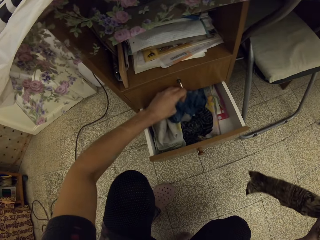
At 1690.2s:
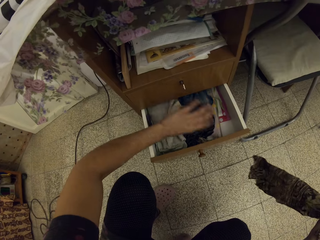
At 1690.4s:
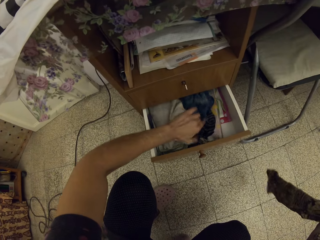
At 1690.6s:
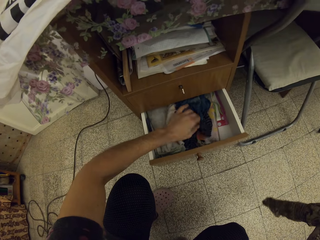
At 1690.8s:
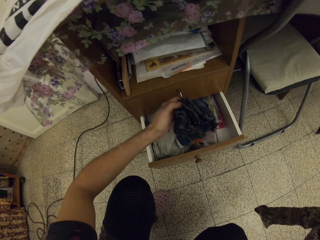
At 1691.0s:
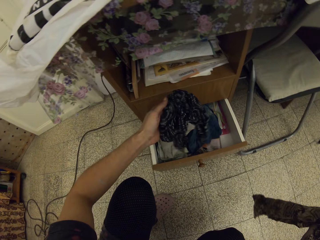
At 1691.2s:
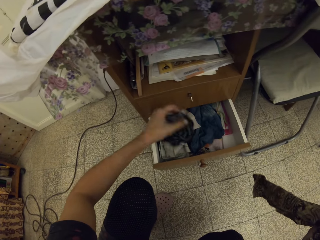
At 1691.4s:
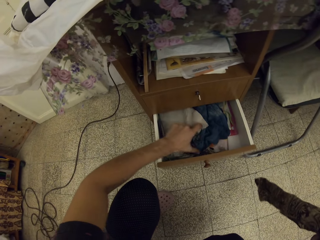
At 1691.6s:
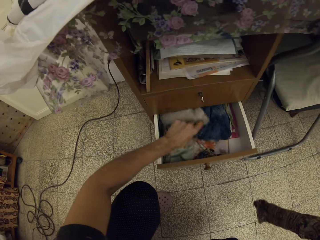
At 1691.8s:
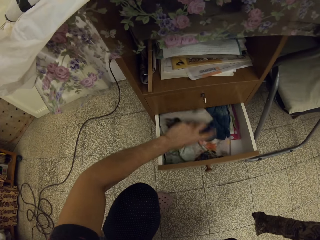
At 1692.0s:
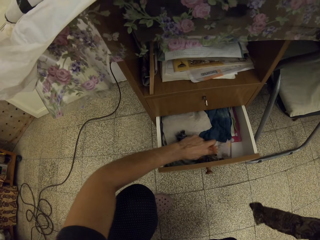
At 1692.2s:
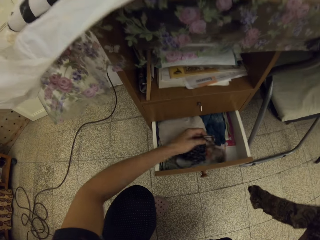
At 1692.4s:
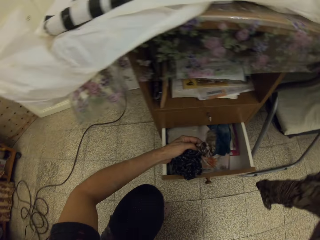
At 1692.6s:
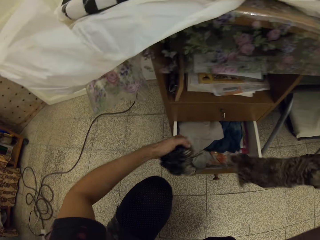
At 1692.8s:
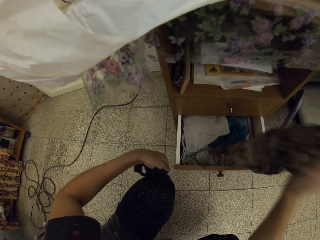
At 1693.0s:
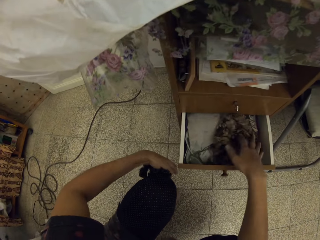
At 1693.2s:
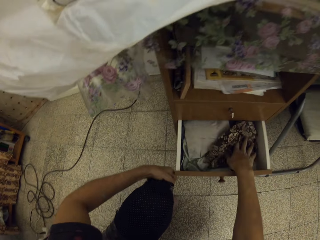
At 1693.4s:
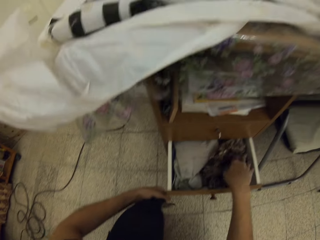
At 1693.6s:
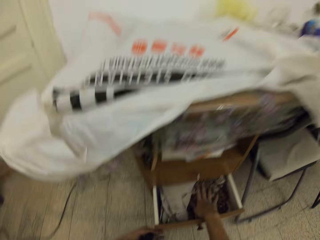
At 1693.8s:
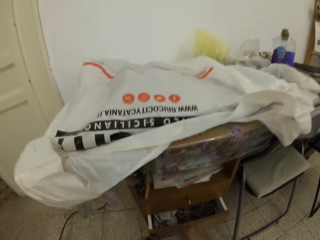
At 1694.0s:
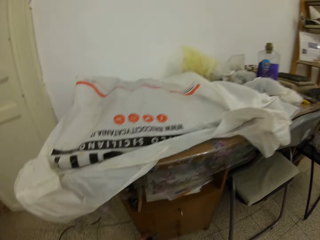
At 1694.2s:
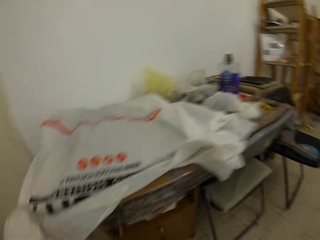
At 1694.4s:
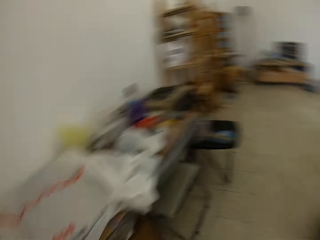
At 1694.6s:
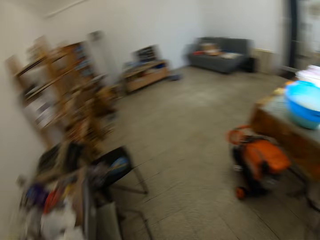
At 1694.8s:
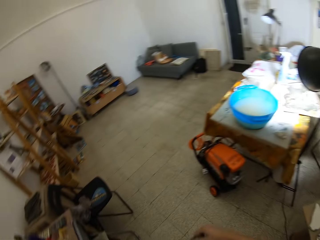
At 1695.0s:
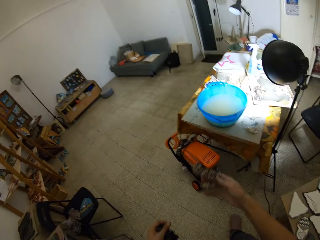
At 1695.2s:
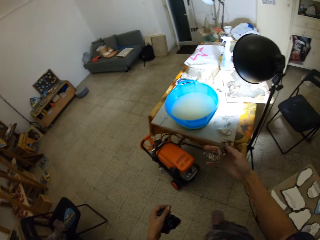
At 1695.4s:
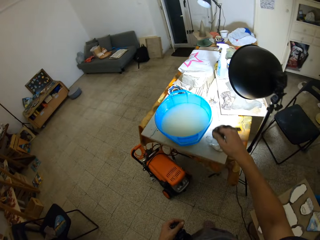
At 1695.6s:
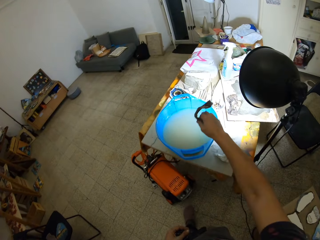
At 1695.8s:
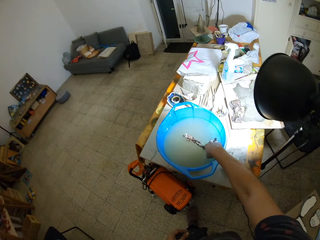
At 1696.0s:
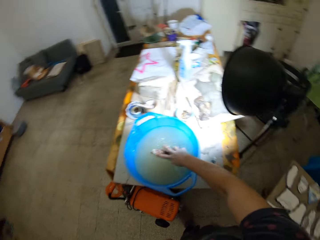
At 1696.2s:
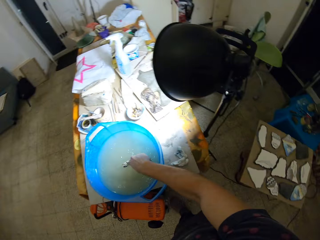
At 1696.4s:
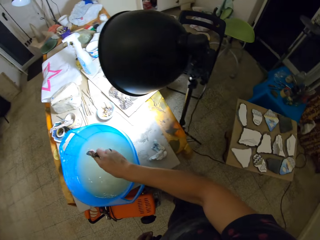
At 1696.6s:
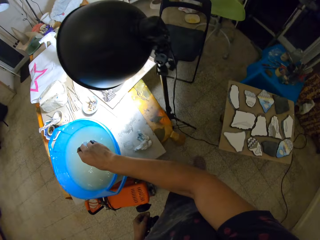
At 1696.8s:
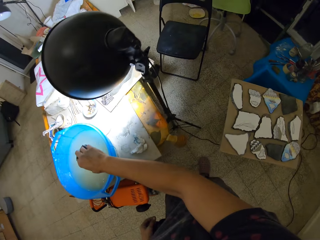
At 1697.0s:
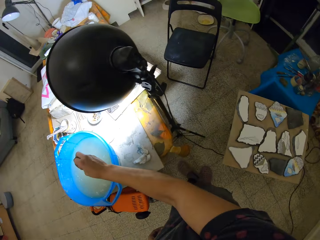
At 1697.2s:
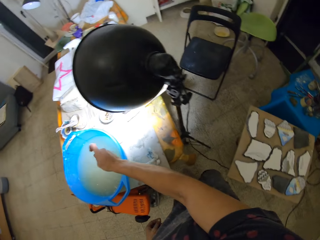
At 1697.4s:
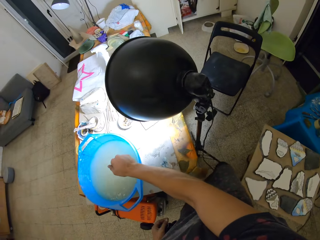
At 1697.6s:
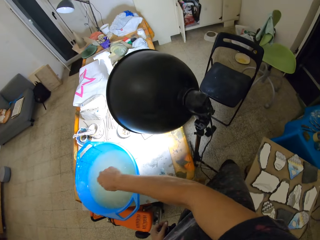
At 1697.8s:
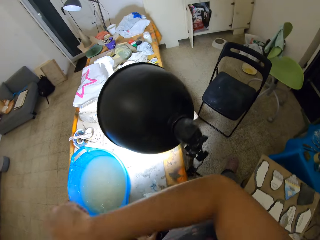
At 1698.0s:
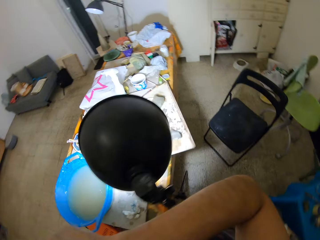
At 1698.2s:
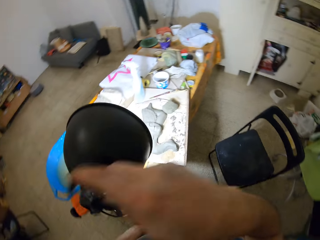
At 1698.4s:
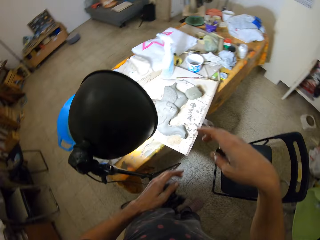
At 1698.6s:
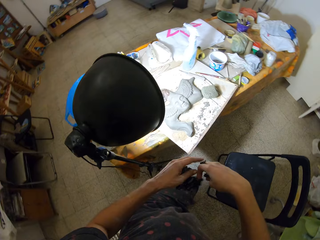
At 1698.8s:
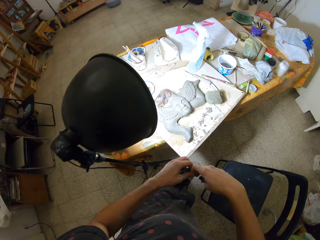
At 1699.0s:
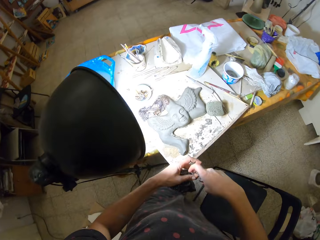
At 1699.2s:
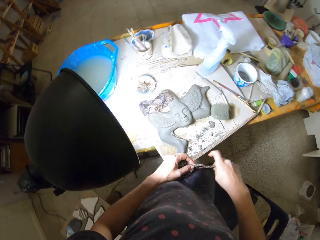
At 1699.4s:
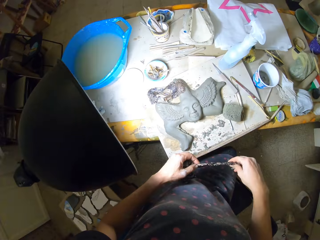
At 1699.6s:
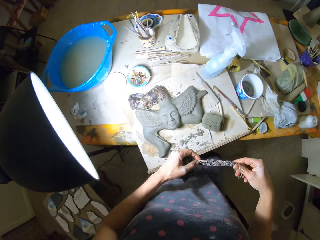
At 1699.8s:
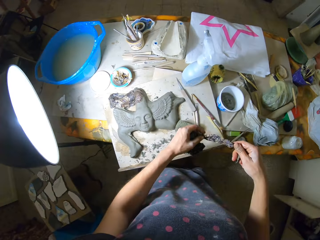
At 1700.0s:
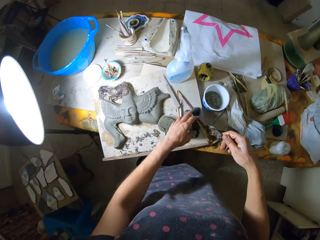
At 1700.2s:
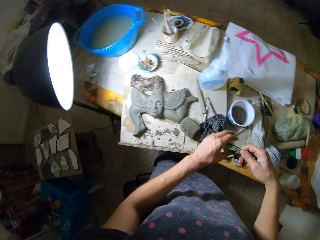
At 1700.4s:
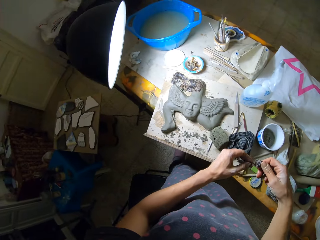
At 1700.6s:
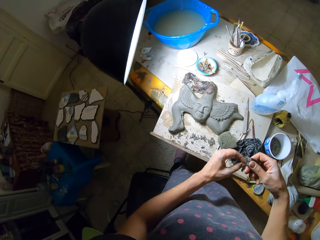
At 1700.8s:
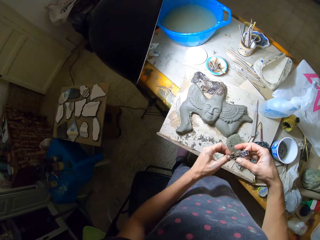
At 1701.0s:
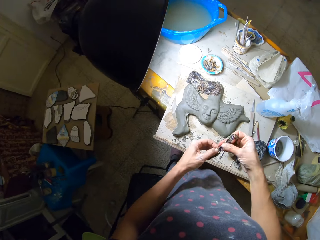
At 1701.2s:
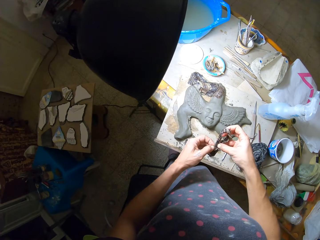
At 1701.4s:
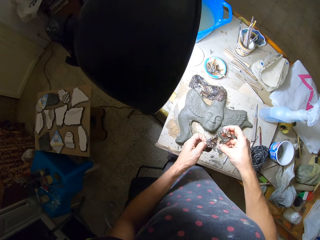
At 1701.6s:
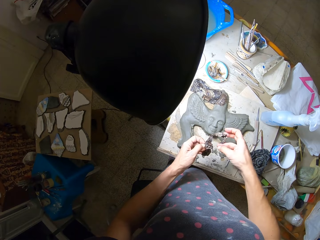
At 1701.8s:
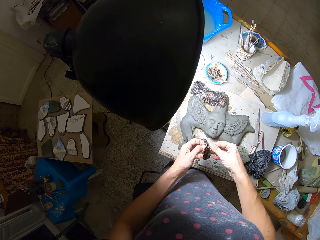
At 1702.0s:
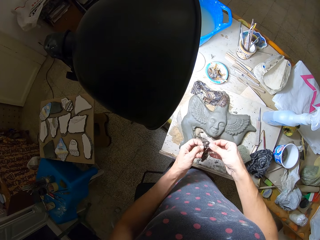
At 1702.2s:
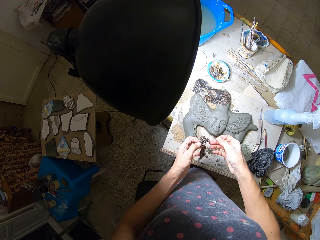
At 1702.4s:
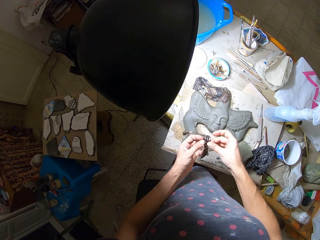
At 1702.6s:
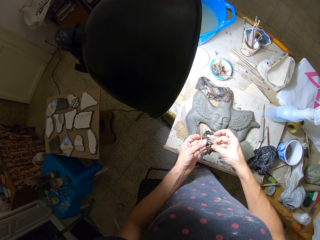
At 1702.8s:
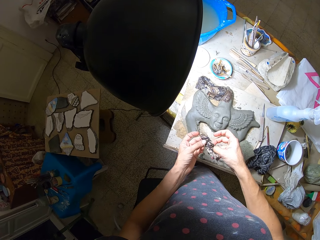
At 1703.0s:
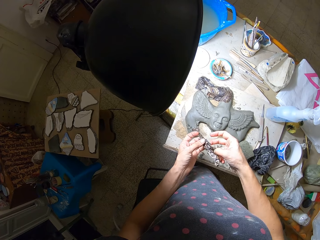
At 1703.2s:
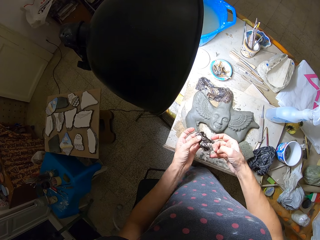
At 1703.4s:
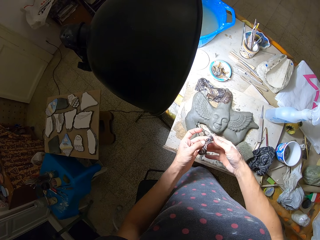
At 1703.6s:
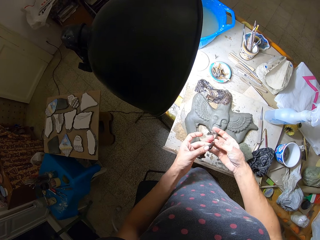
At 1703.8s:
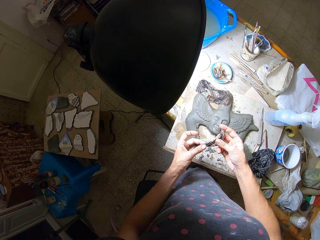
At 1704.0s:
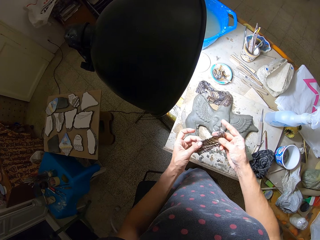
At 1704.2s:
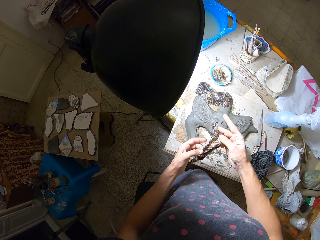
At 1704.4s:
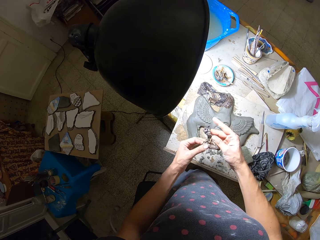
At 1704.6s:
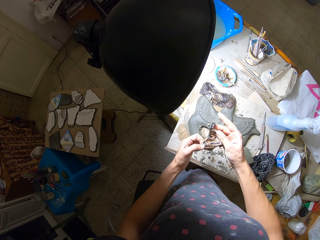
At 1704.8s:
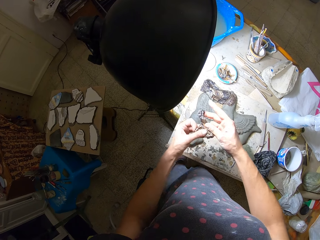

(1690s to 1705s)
The camera wearer raises a third cloth in the drawer with her left hand. She picks up a fourth cloth from the drawer with her left hand. She moves a fifth cloth in the drawer with her left hand. She picks up a sixth cloth from the drawer with her left hand. She drops the second cloth in the drawer with her right hand. She closes the drawer with her left hand. She rinses the sixth cloth in the bowl of water on the table with her right hand. She walks to the table. She straightens the sixth cloth with both hands. She drops the fourth cloth on the table with her left hand. She straightens the sixth cloth with both hands.

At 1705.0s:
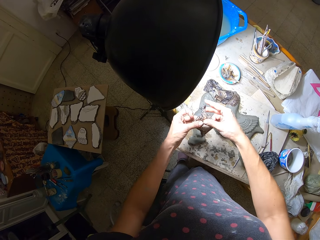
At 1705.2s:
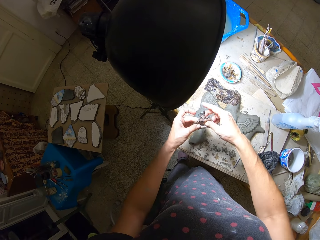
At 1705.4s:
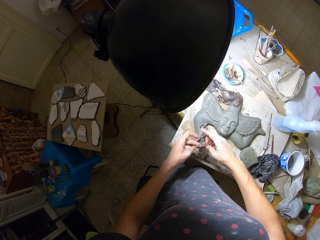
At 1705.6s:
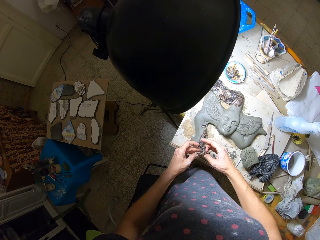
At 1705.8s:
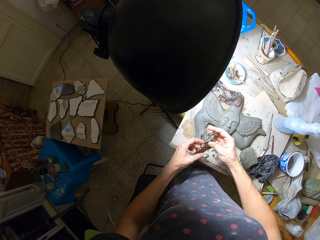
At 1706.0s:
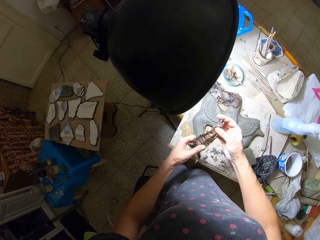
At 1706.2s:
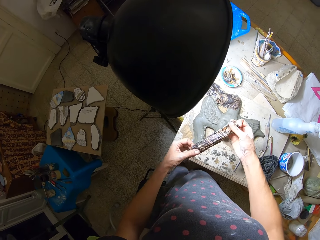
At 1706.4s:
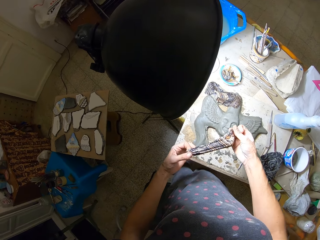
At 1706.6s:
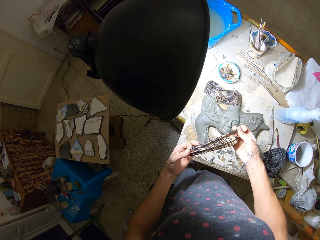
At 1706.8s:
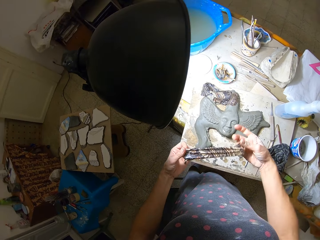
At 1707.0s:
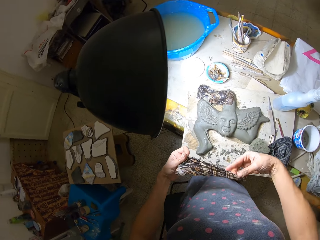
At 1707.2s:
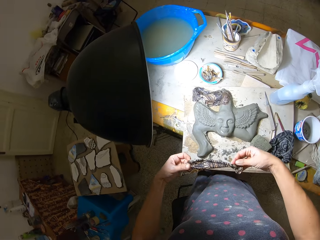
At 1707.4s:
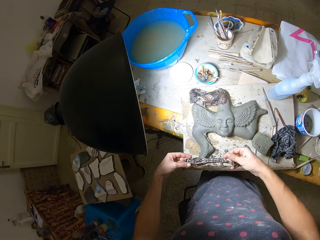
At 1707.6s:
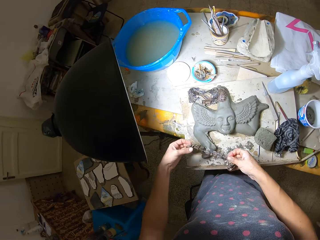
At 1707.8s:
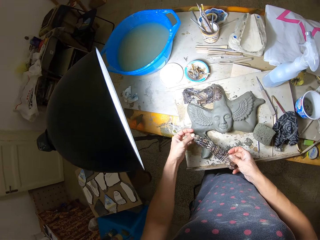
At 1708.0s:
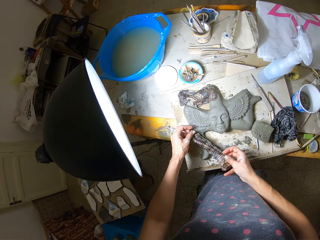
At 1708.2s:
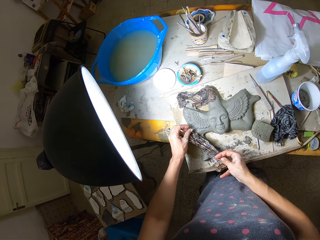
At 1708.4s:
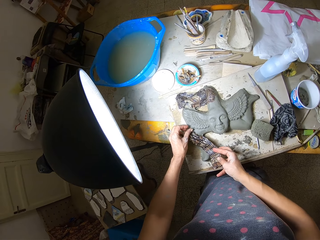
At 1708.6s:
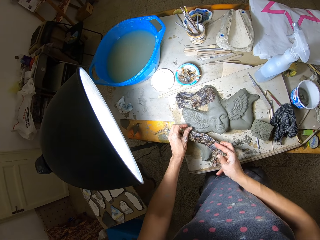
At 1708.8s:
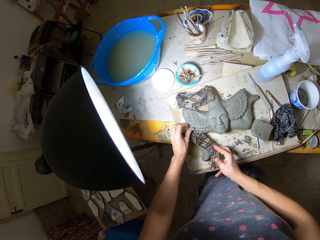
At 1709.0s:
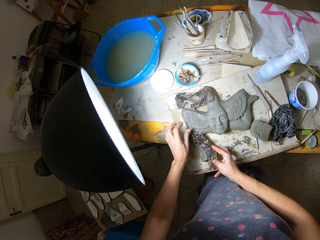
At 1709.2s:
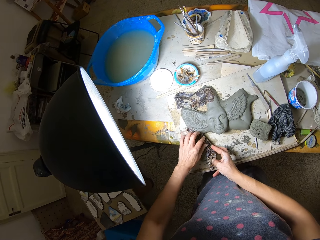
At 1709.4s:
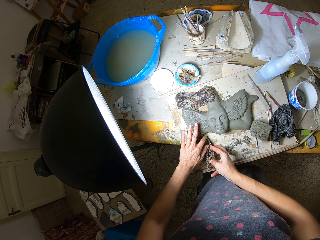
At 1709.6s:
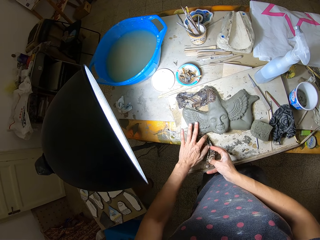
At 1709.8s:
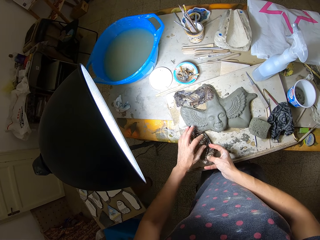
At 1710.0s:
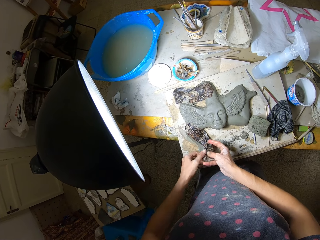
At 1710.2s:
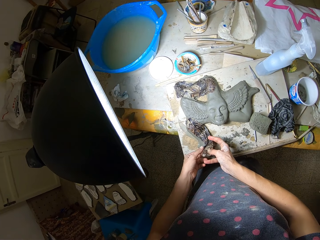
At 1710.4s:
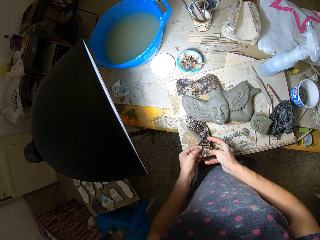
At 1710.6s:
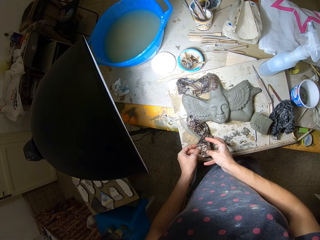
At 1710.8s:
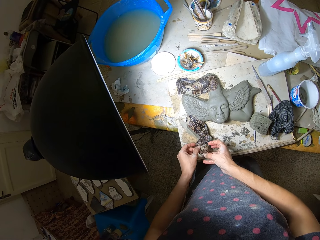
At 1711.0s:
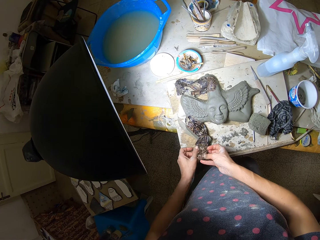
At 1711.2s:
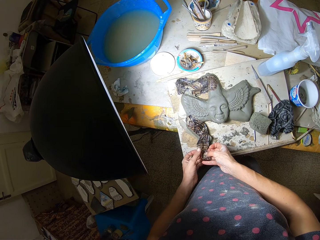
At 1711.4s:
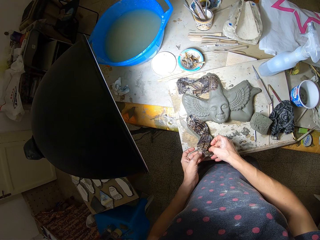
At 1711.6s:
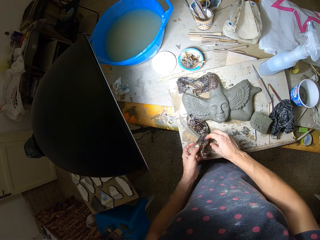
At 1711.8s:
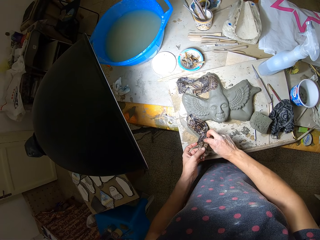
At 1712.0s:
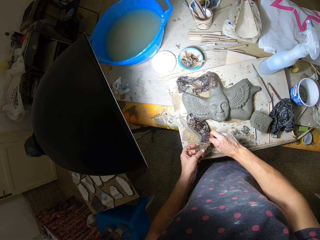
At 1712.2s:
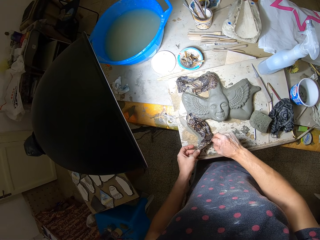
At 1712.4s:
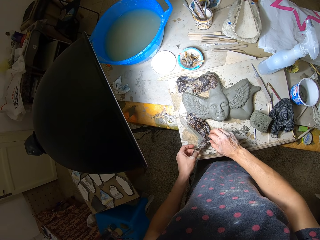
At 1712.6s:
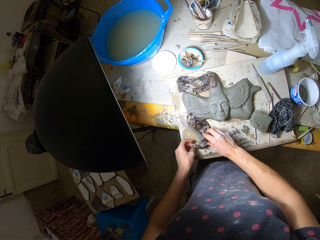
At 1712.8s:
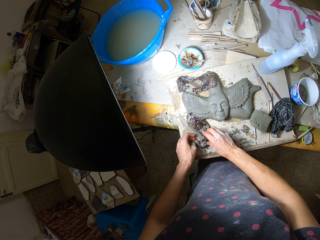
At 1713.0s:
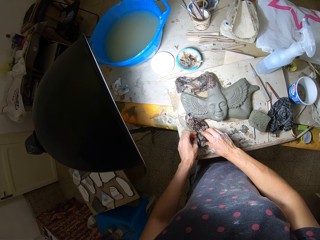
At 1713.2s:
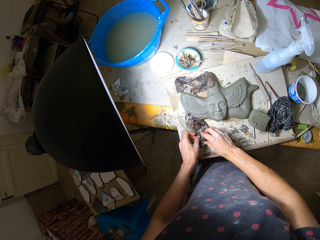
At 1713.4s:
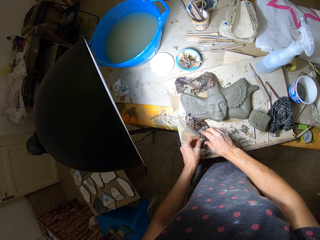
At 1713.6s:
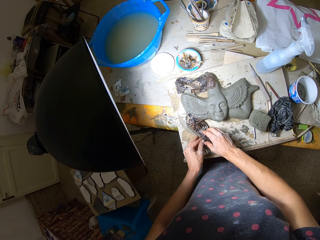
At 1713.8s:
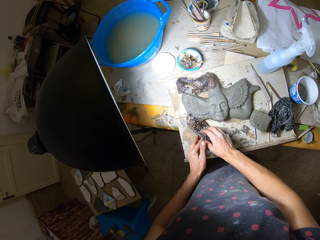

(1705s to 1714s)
The camera wearer lays the sixth cloth on the sculpture with both hands. They straighten the sixth cloth with both hands. They place the sixth cloth on the sculpture or mold clay with both hands.
